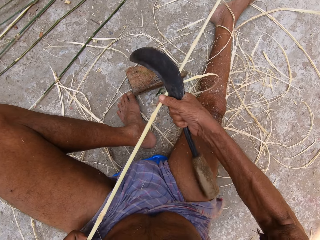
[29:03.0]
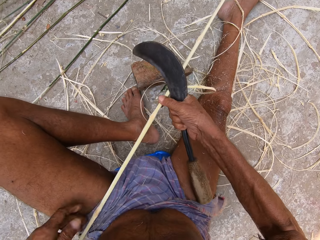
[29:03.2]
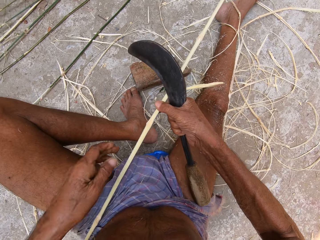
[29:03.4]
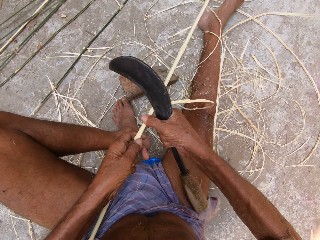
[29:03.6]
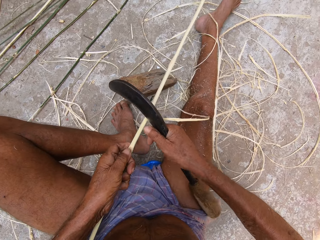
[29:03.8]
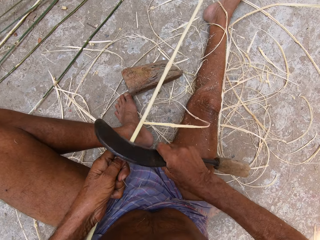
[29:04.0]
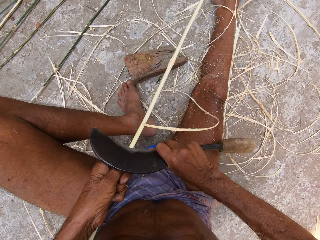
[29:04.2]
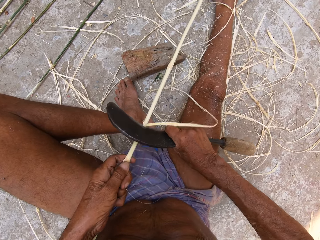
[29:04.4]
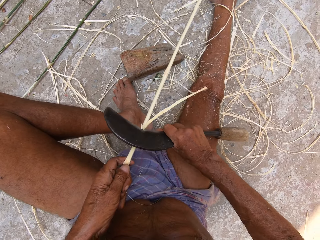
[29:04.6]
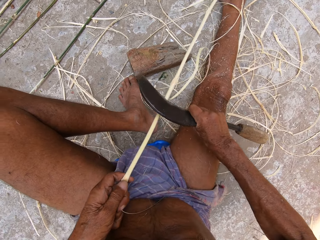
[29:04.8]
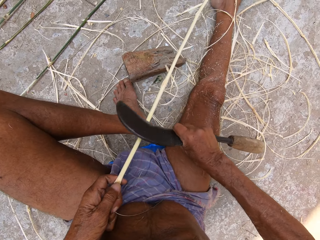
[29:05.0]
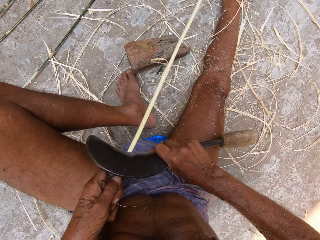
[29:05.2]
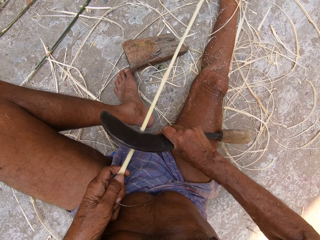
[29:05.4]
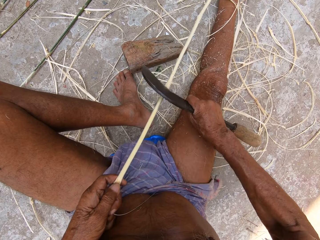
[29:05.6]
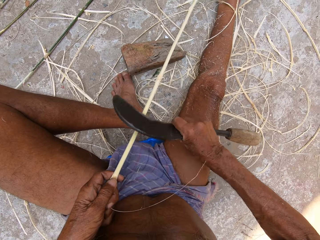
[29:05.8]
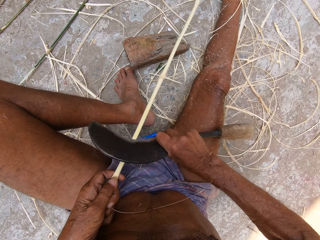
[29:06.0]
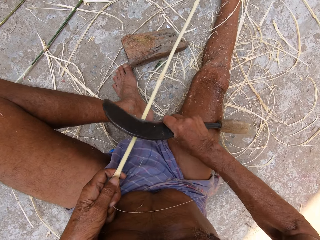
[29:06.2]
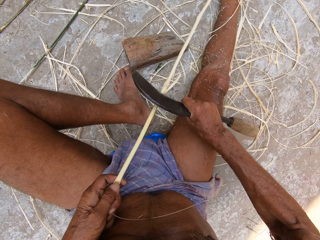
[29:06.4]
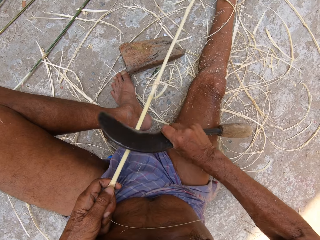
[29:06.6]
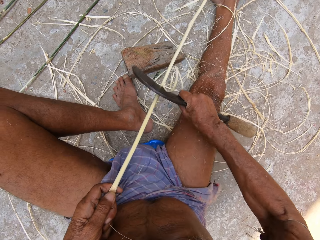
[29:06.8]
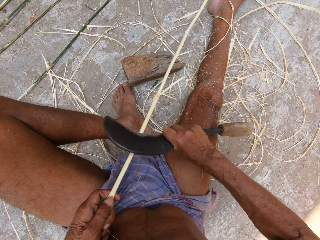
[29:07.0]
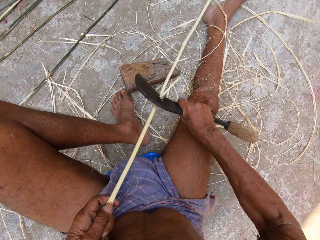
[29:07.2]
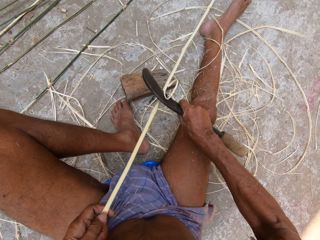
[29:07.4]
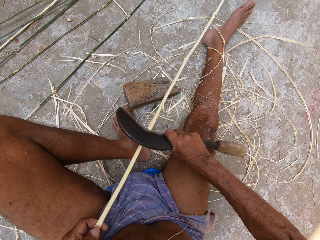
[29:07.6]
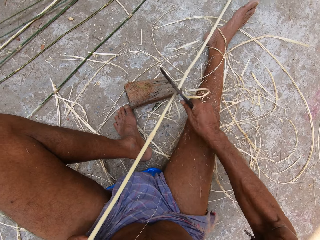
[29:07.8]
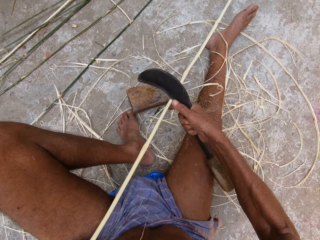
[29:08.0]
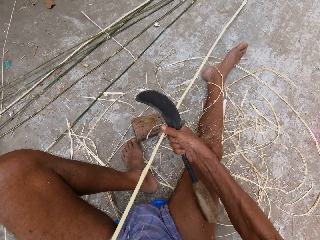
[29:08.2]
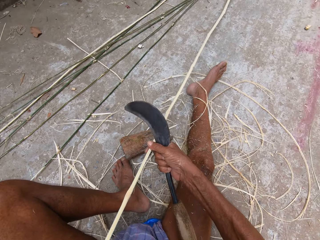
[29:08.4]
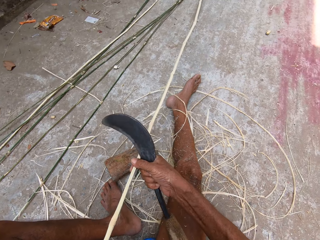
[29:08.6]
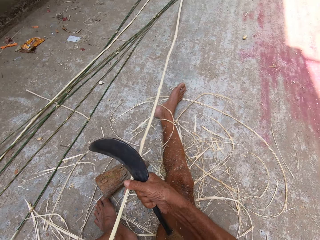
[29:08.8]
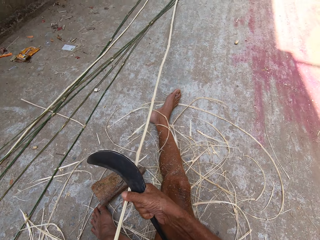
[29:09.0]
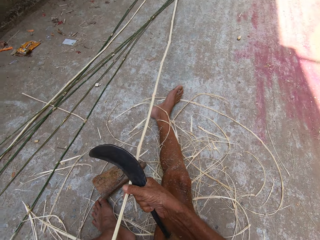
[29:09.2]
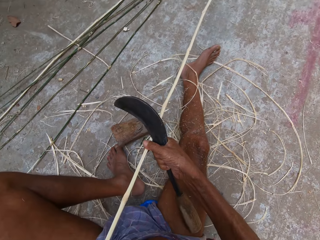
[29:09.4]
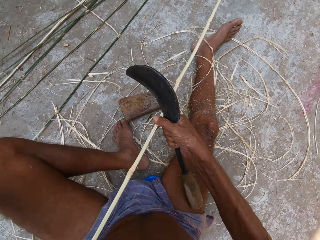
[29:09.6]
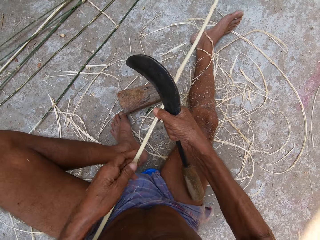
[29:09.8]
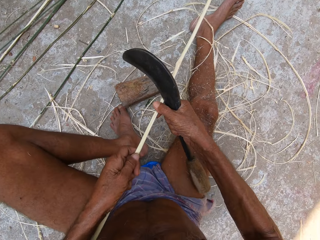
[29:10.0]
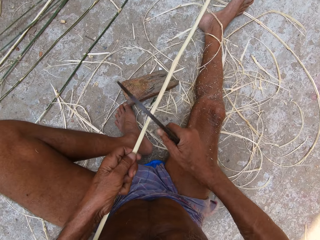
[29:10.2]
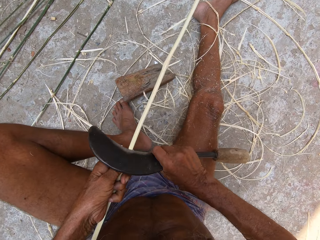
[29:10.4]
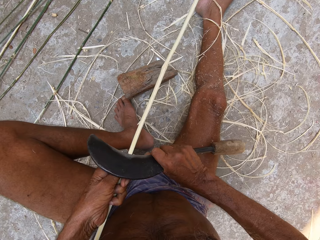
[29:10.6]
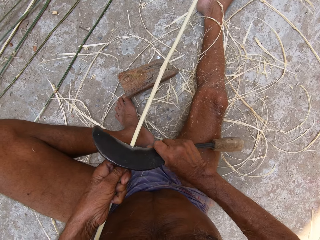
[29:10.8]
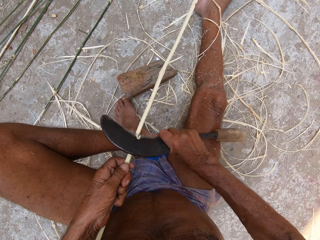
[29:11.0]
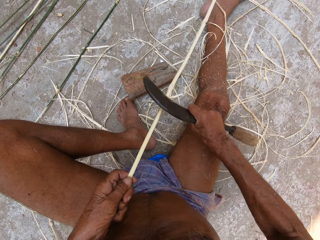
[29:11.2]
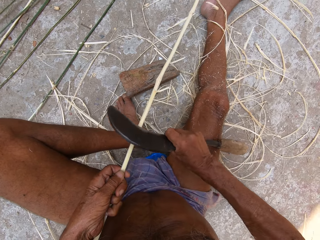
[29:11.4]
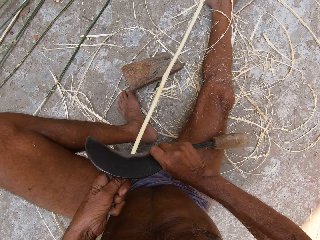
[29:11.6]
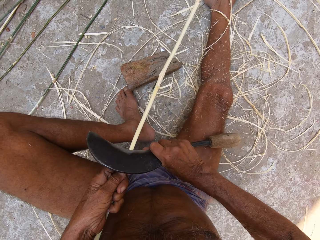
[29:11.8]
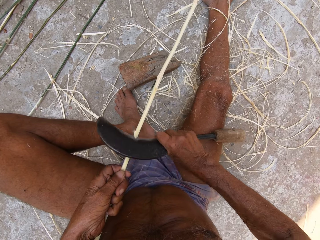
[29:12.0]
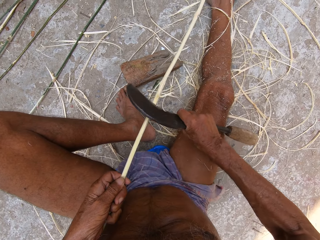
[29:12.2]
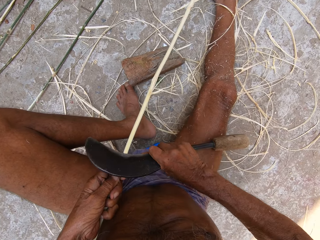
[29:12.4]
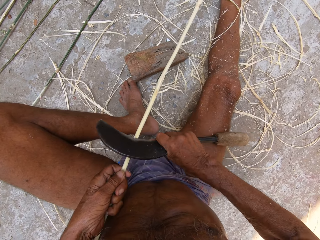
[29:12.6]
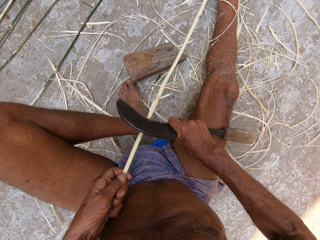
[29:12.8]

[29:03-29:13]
The camera wearer holds the bamboo stick with his right hand. He holds the bamboo stick with his left hand. He shaves the bamboo stick with the sickle in his right hand. He holds the bamboo stick with his right hand. He holds the bamboo stick with his left hand. He shaves the bamboo stick with the sickle in his right hand.

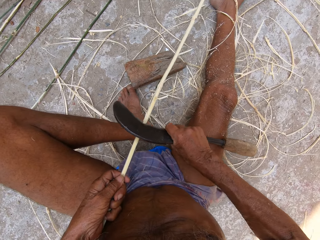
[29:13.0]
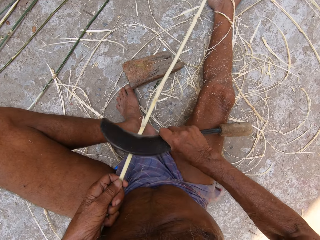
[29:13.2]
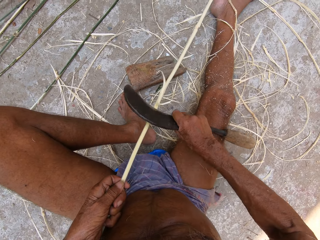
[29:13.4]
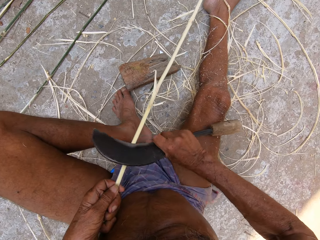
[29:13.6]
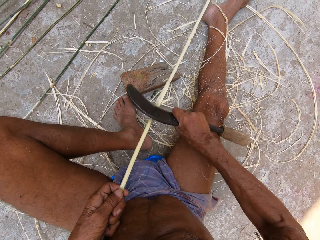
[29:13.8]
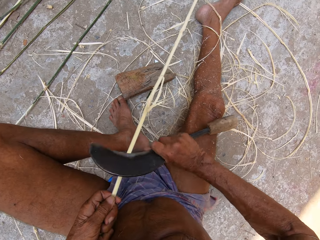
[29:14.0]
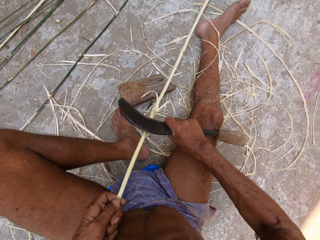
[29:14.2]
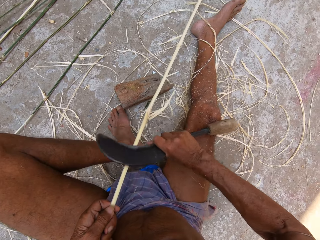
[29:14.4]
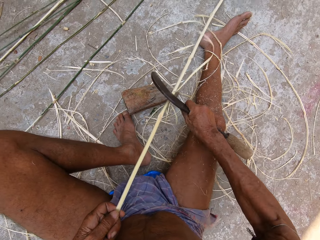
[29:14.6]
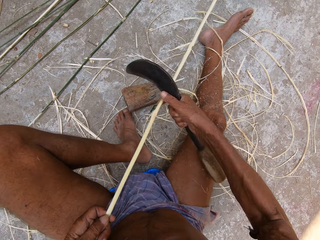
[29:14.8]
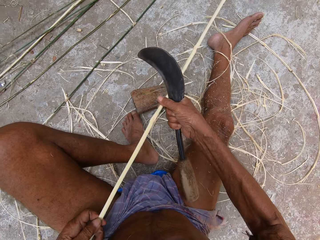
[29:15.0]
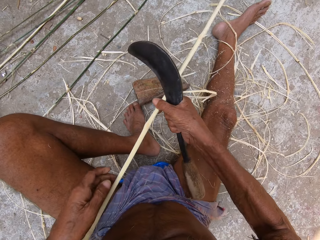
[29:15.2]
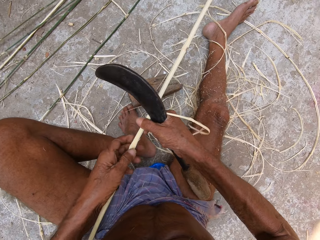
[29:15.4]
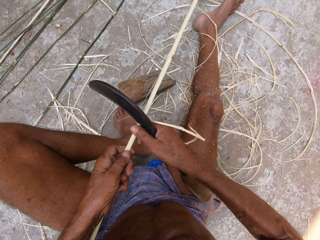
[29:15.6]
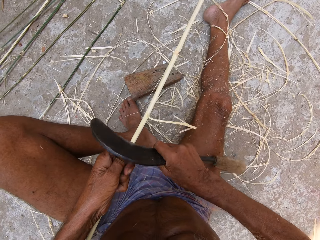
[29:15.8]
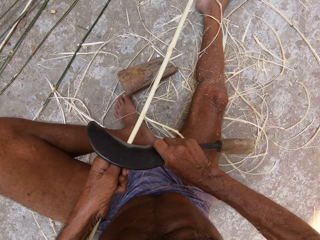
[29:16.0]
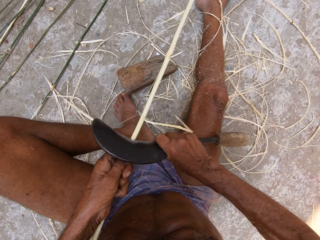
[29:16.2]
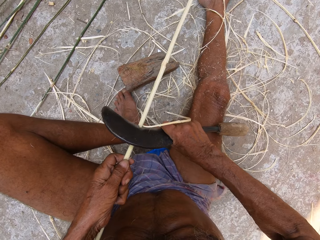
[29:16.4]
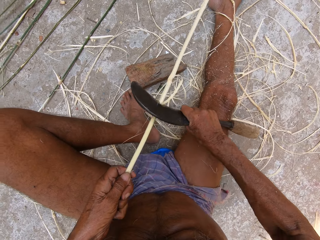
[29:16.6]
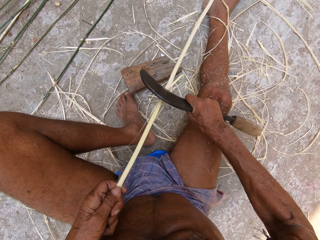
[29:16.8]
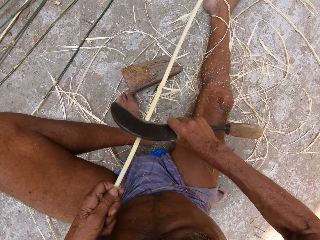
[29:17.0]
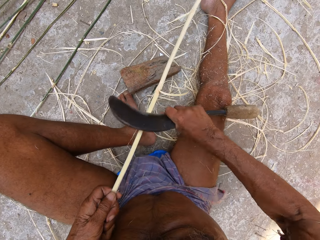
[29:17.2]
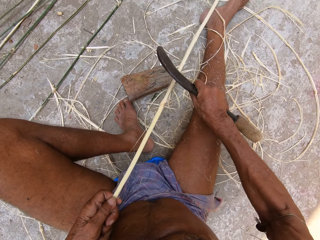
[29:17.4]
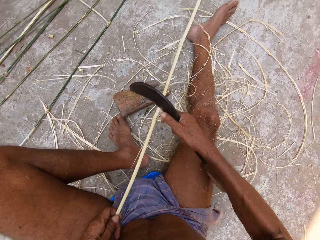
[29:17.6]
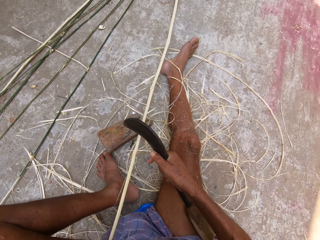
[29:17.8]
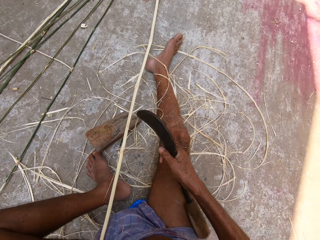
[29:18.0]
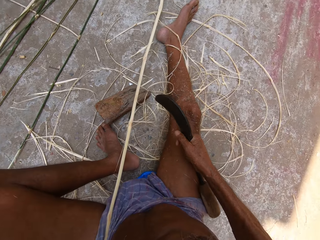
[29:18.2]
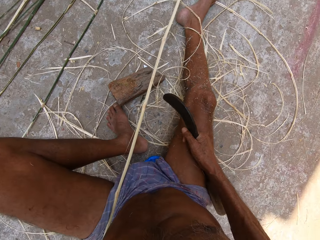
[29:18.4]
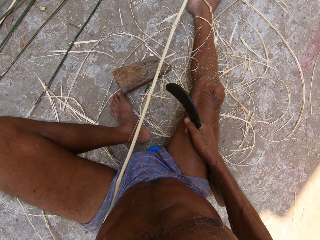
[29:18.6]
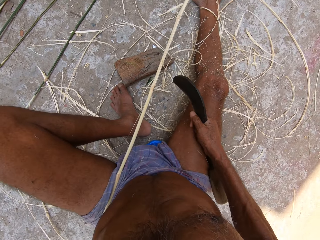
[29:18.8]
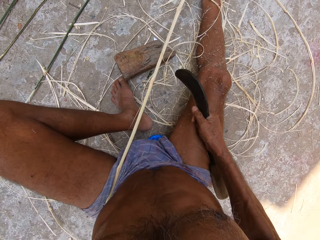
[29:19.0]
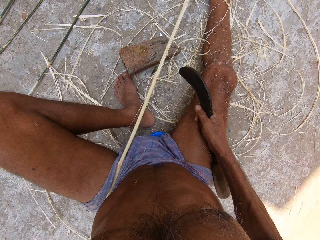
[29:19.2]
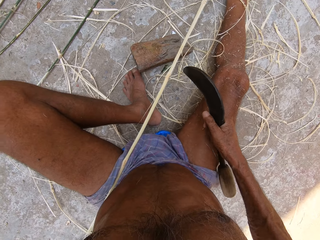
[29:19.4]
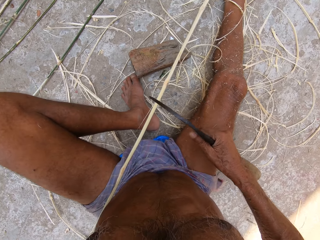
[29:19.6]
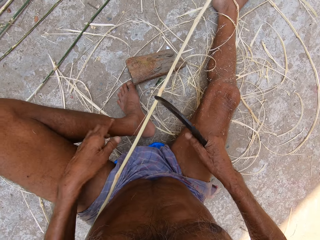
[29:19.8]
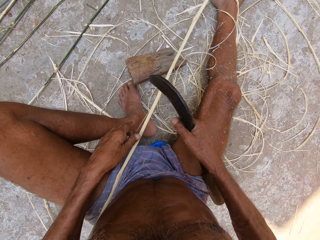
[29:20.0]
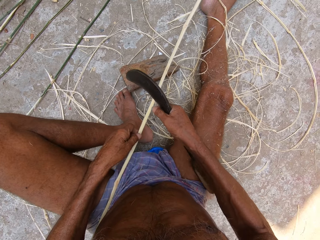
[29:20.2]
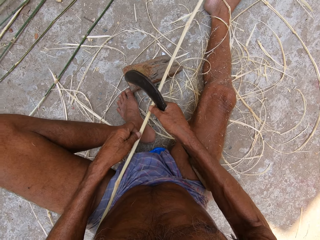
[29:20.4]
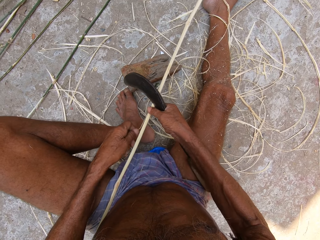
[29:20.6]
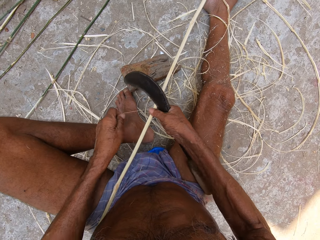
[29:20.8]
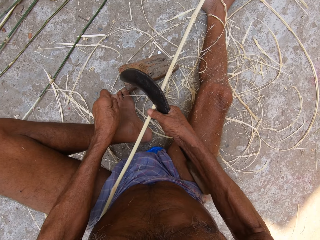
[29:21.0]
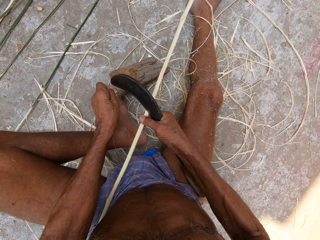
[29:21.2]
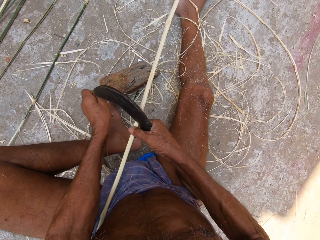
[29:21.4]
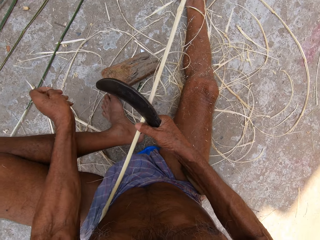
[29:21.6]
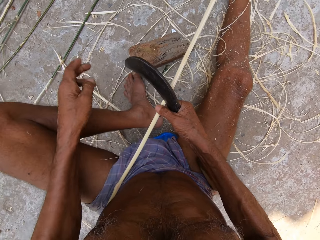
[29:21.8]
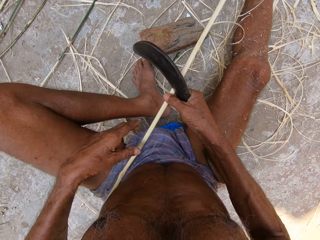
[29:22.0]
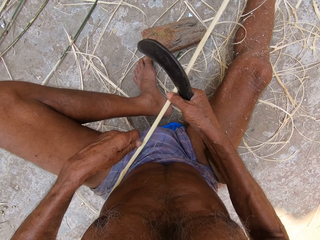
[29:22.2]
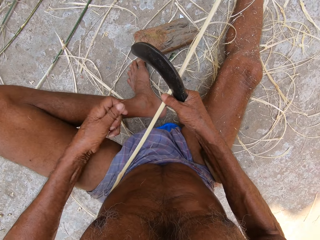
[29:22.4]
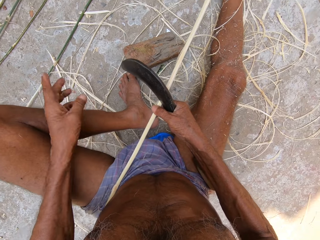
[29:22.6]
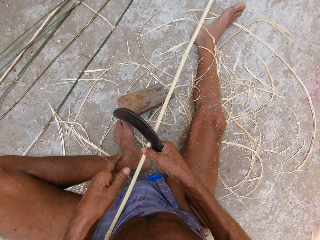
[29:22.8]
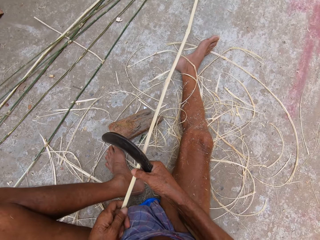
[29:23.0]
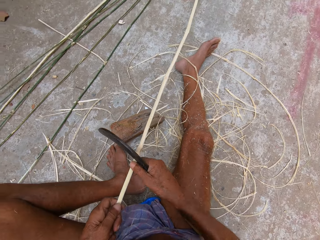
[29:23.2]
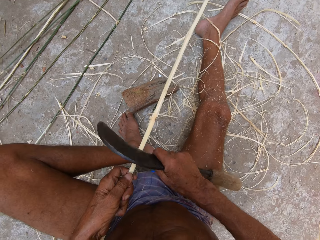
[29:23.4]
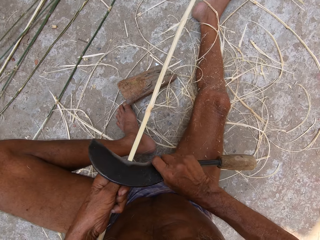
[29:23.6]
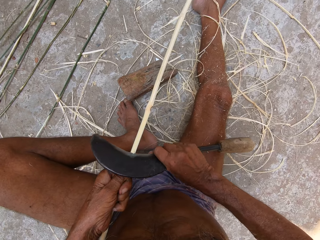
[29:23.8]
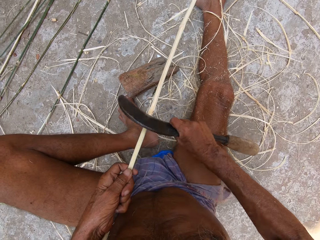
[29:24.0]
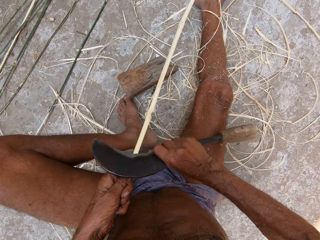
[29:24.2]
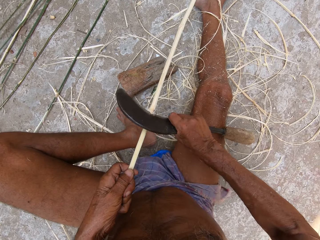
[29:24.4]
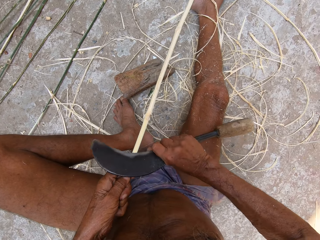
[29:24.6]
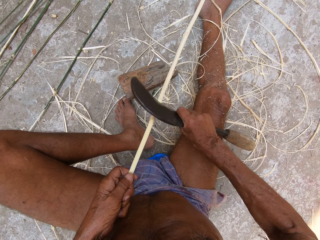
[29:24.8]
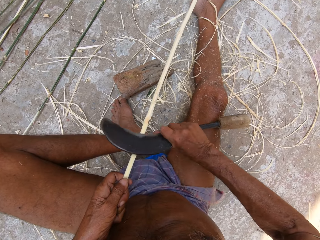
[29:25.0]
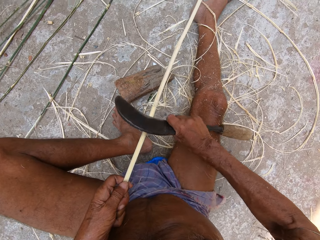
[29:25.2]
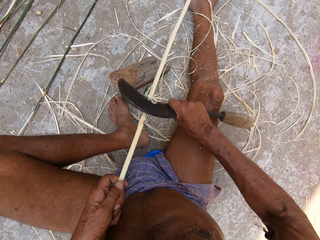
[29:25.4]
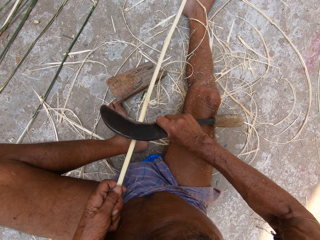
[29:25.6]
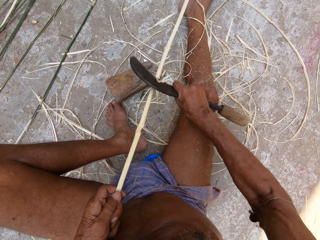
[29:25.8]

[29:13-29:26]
The camera wearer holds the bamboo stick with his right hand. He holds the bamboo stick with his left hand. He shaves the bamboo stick with the sickle in his right hand. He removes the fiber with his left hand. He holds the bamboo stick with his right hand. He peels the bamboo stick with his left hand. He holds the bamboo stick with his left hand. He shaves the bamboo stick with the sickle in his right hand.
